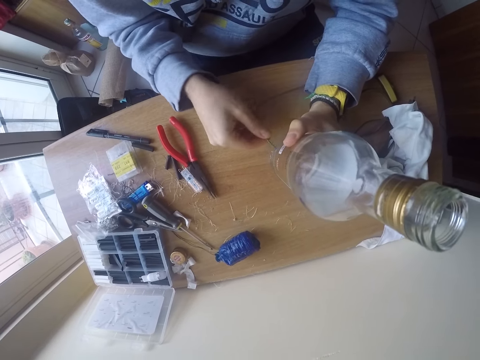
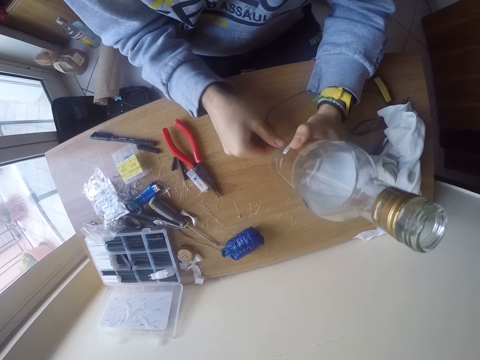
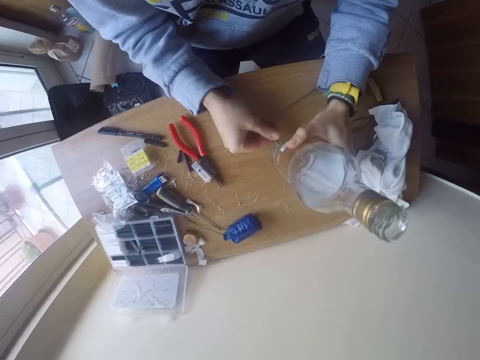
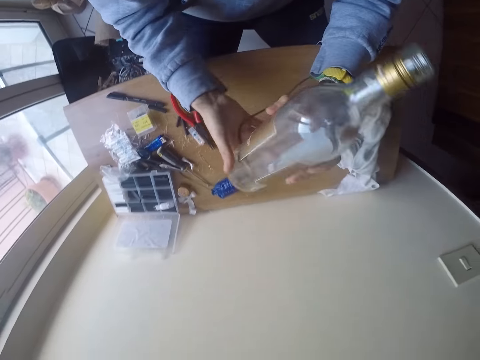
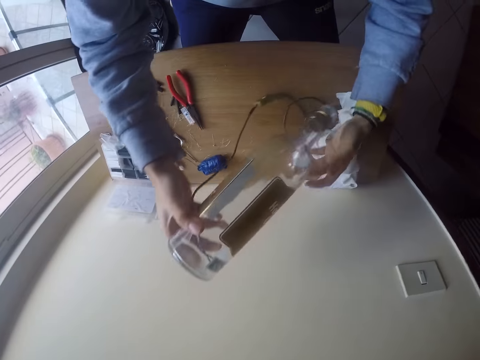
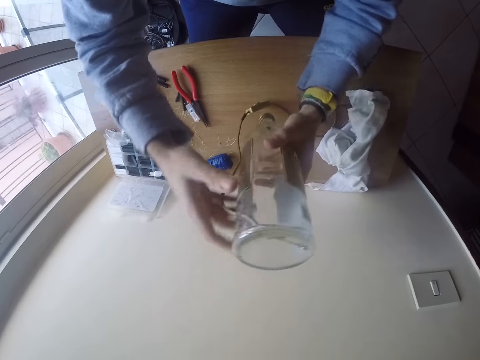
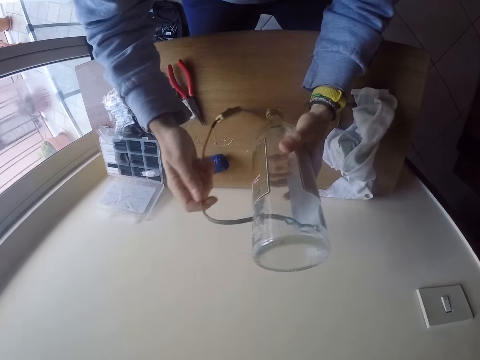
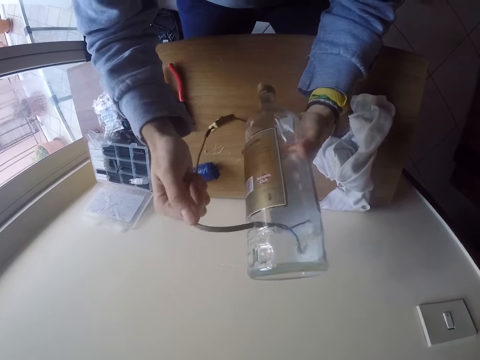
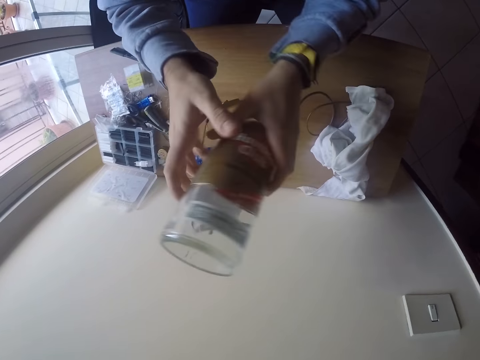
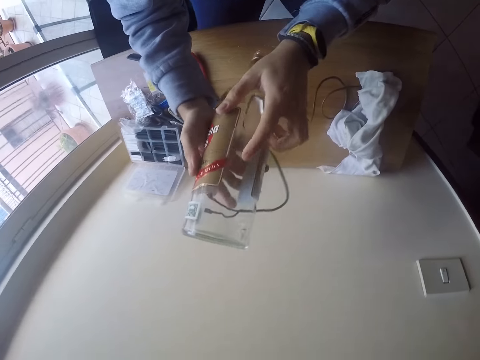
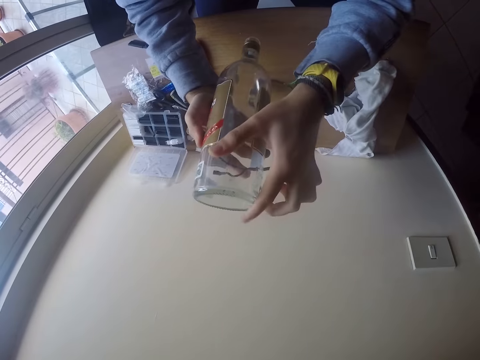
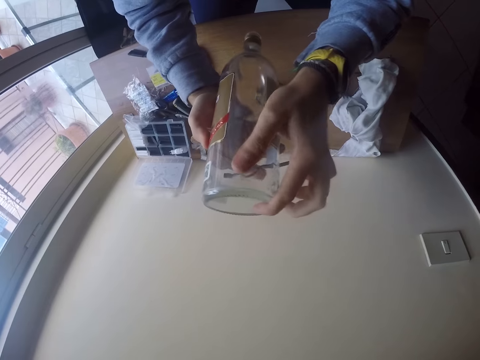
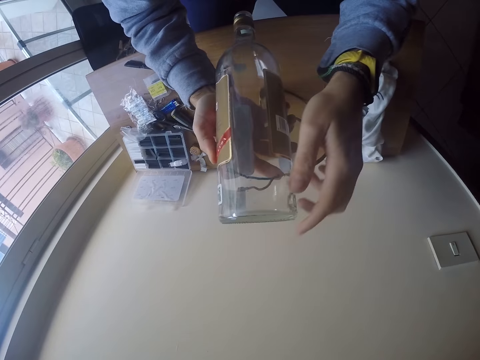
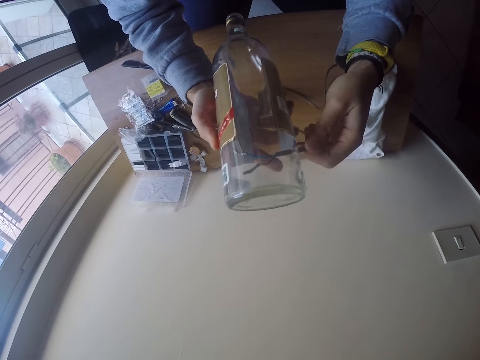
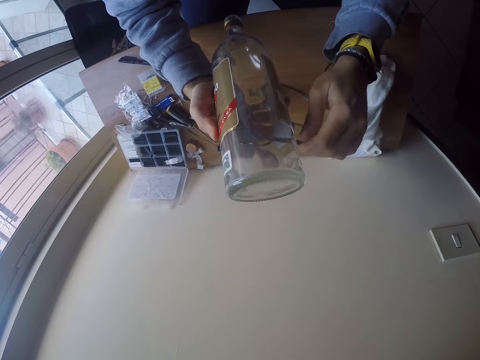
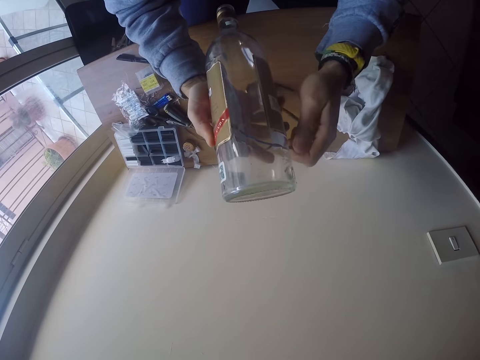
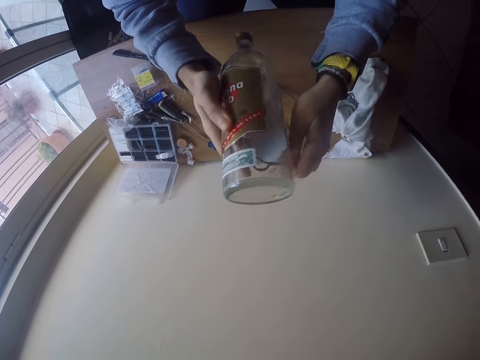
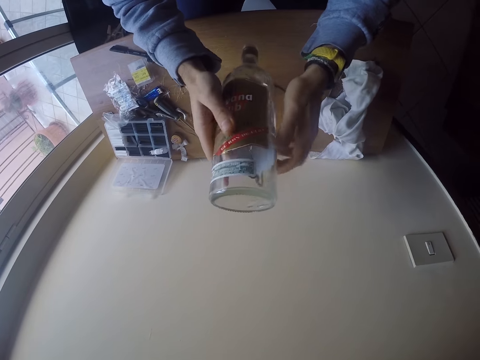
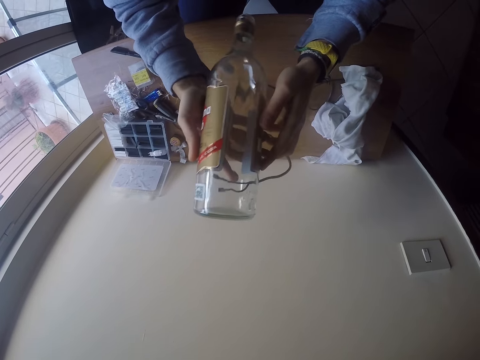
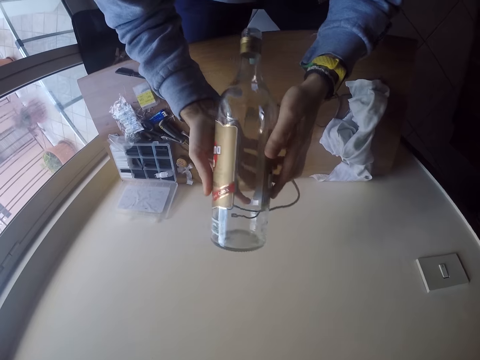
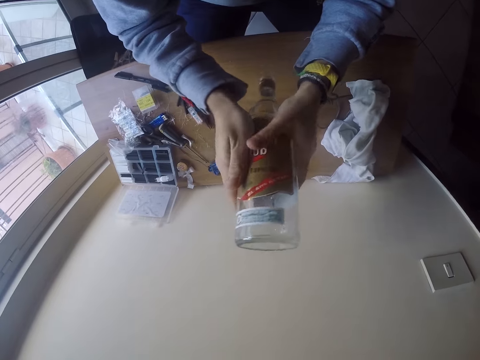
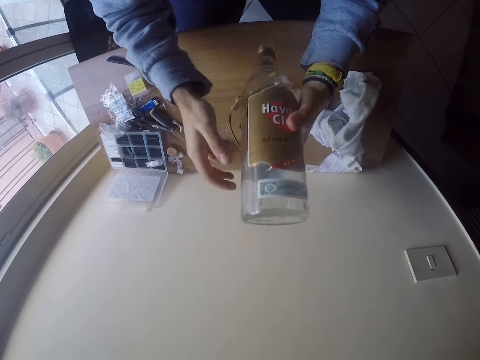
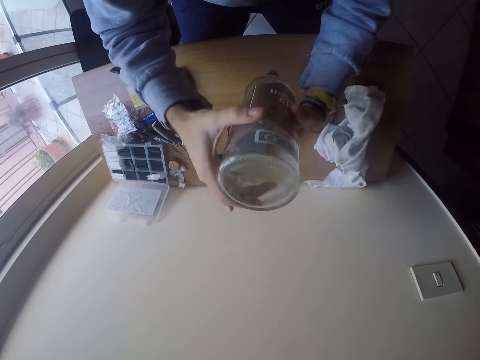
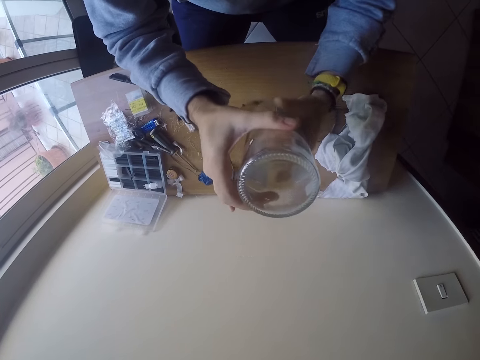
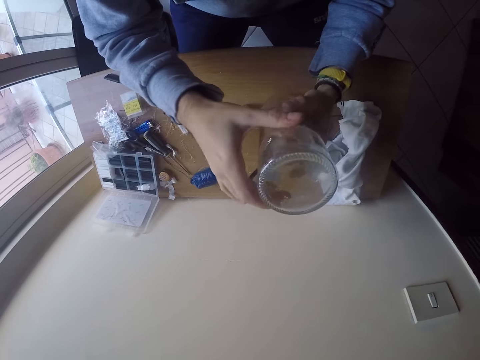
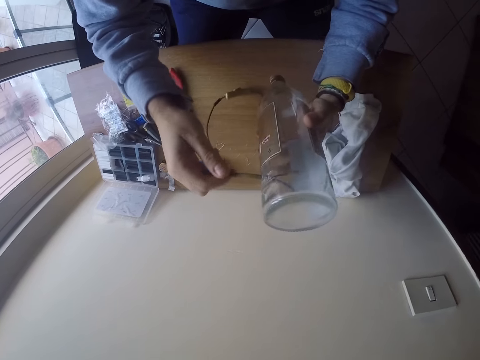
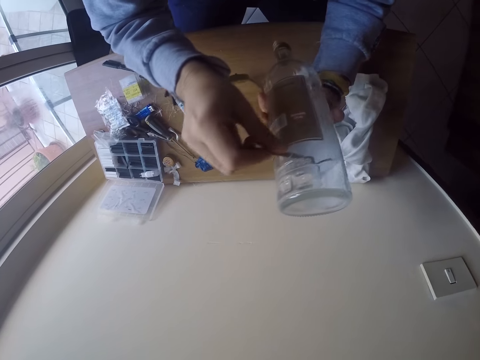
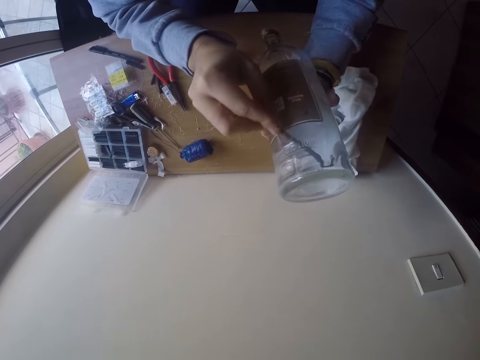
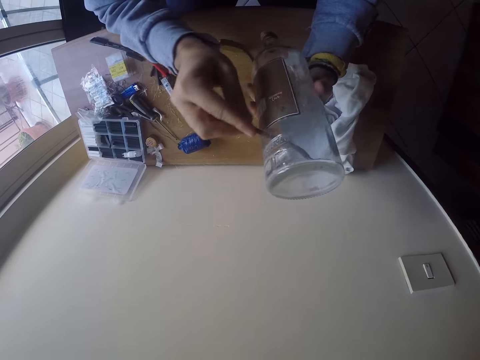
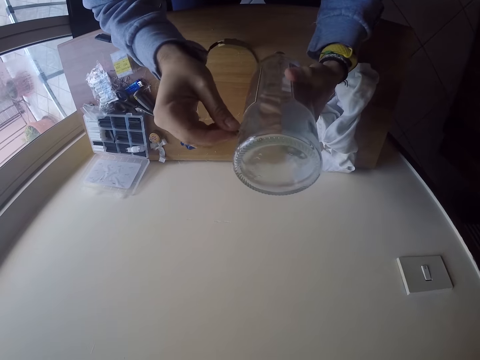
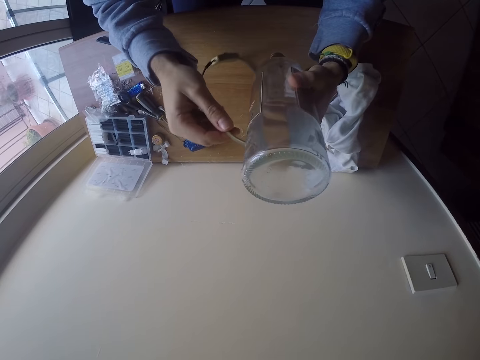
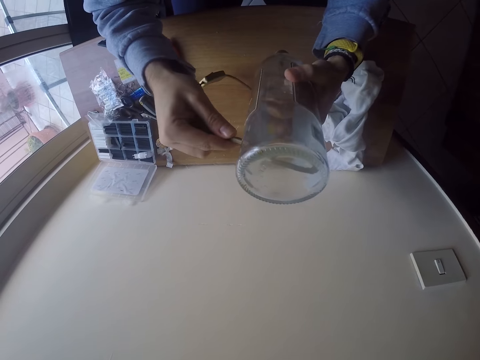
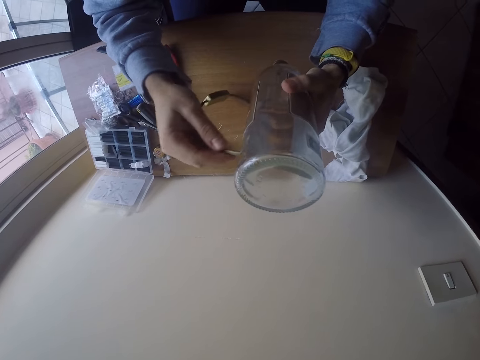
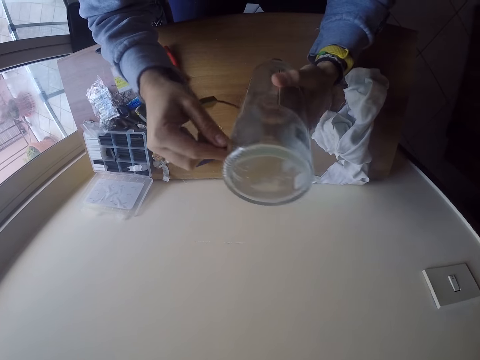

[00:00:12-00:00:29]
The camera wearer turns the bottle upside down with both hands. He holds the cable with his right hand. He holds the bottle with both hands. He checks the bottle. He holds the cable with his left hand. He aligns the cable in the bottle. He holds the bottle with both hands. He checks the bottle. He transfers the bottle to his left hand. He holds the bottle with both hands. He transfers the bottle to his left hand. He adjusts the cable in the bottle with his right hand. He inserts the cable in the bottle.

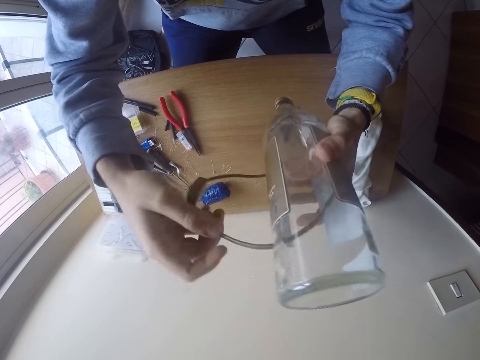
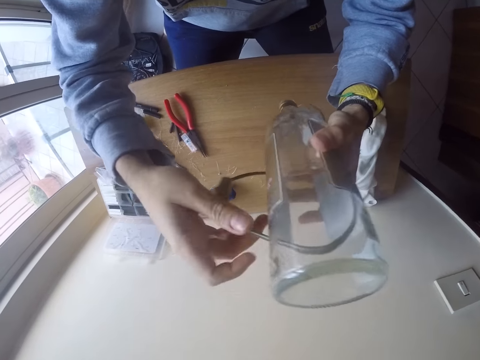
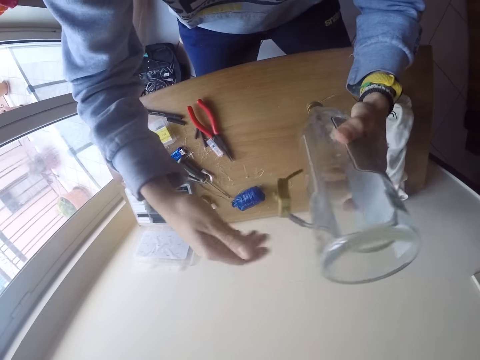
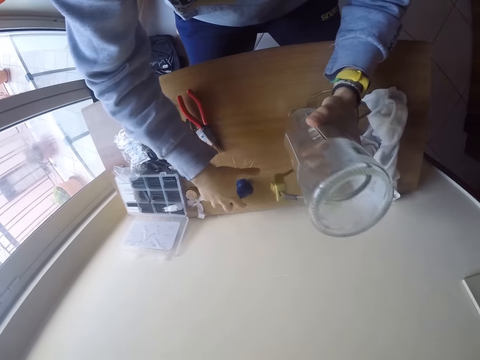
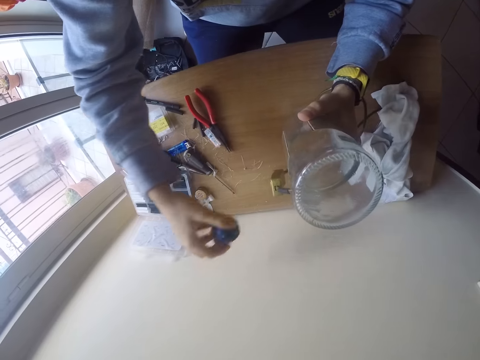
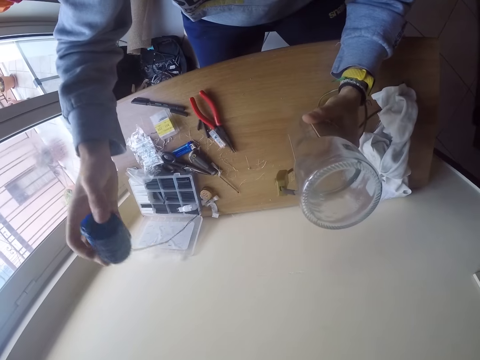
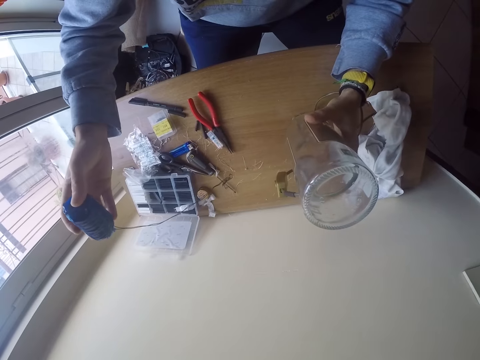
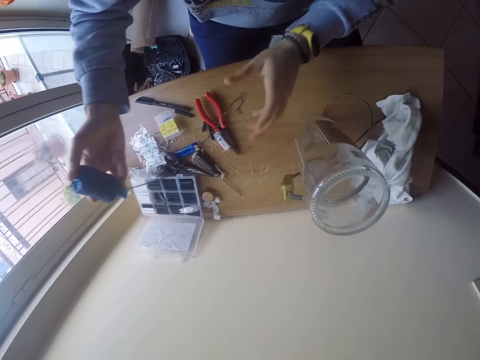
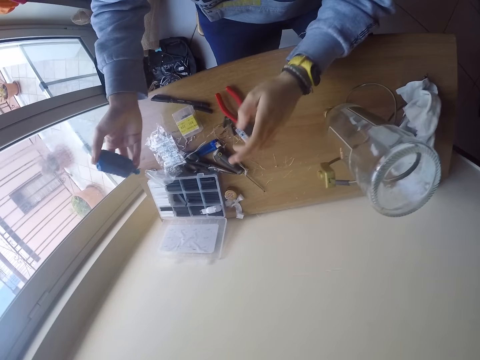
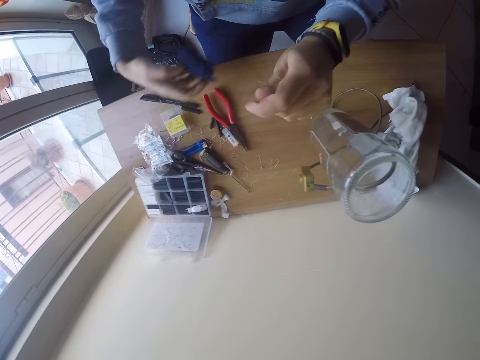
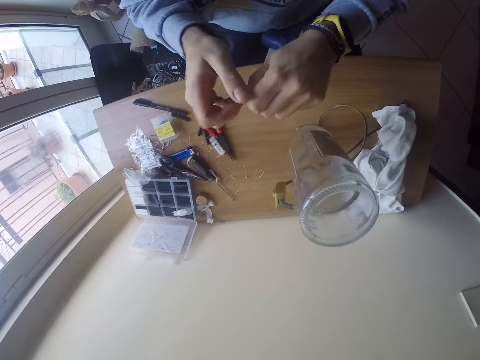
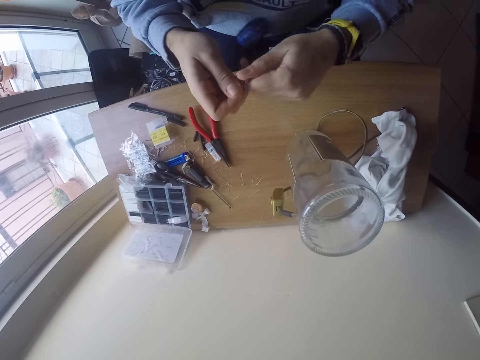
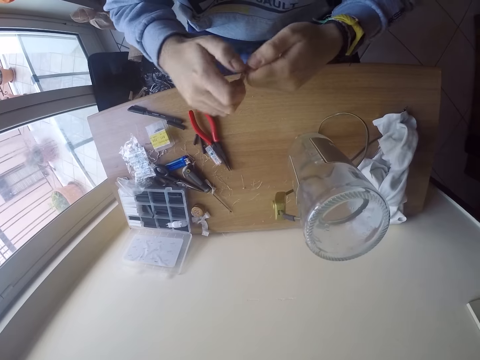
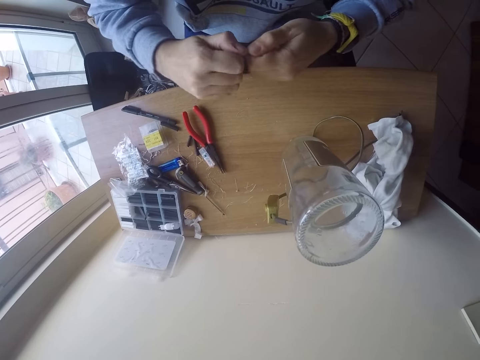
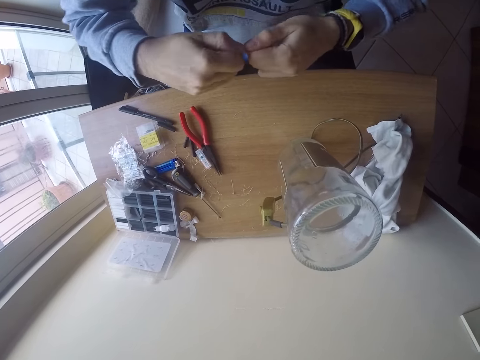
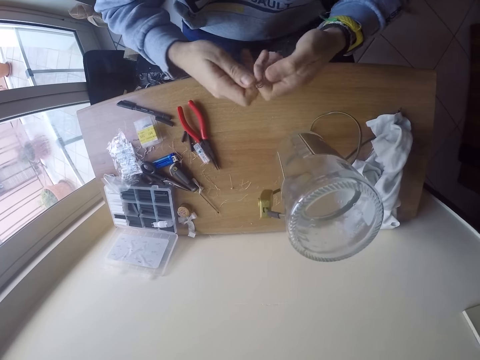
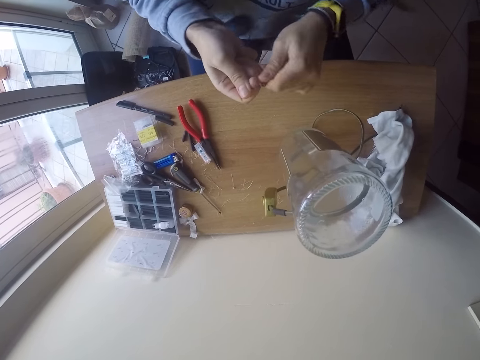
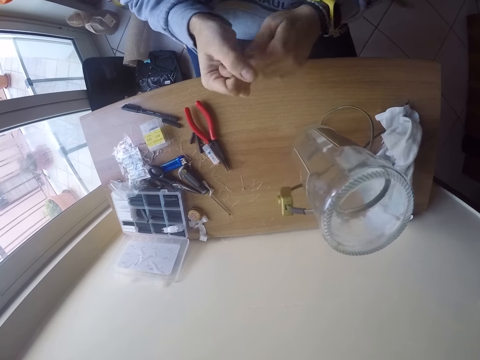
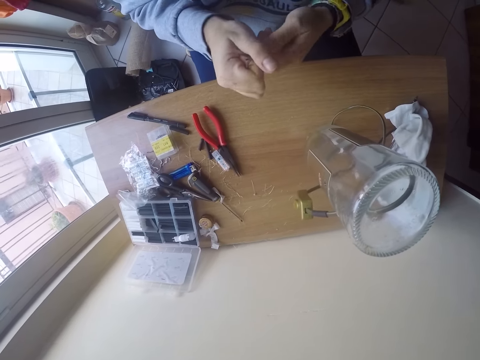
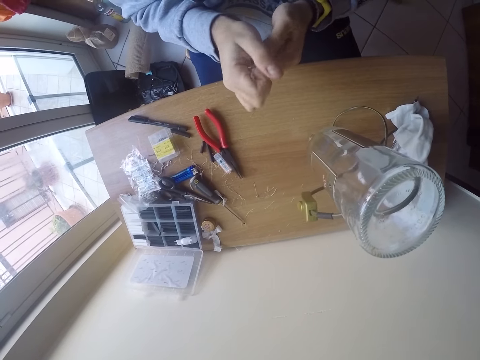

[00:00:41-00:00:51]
The camera wearer lifts a wire roll or plastic tube from the table with his right hand. He lifts his left hand from the bottle. He holds the wire roll with both hands. He straightens a wire on the plastic tube. He twists a wire with both hands.
